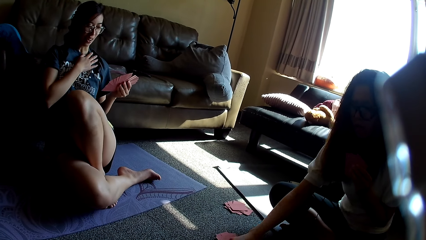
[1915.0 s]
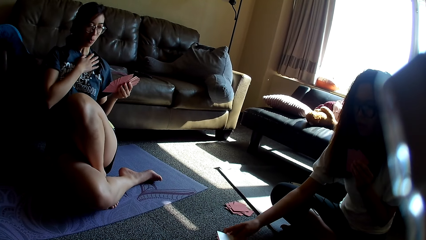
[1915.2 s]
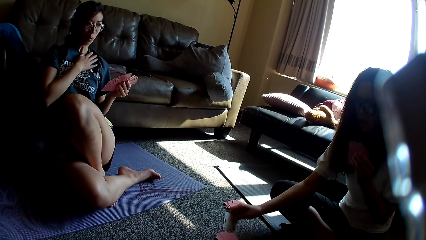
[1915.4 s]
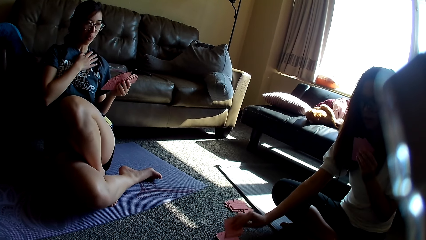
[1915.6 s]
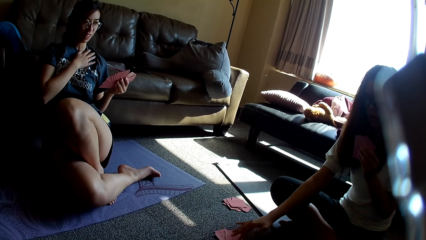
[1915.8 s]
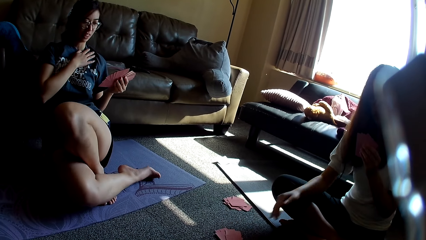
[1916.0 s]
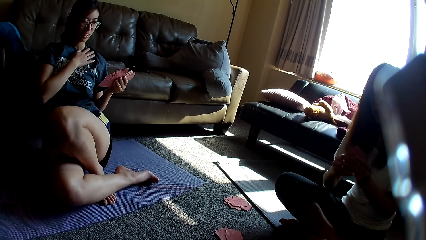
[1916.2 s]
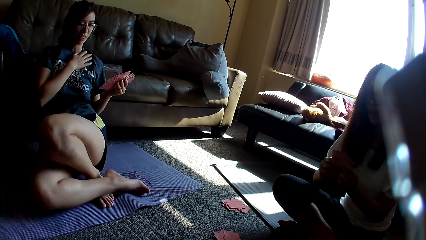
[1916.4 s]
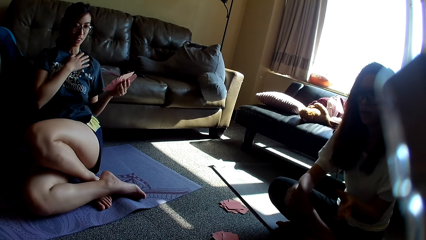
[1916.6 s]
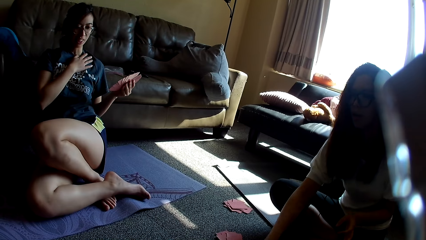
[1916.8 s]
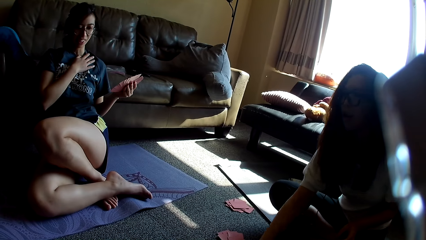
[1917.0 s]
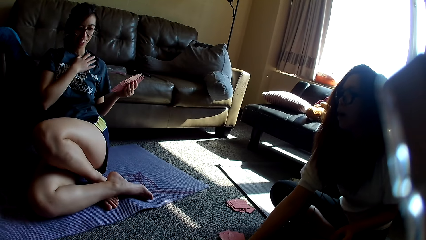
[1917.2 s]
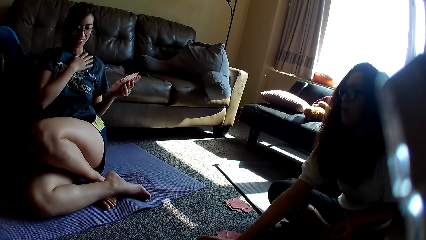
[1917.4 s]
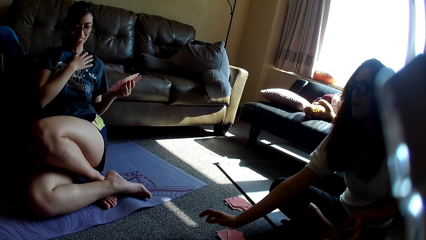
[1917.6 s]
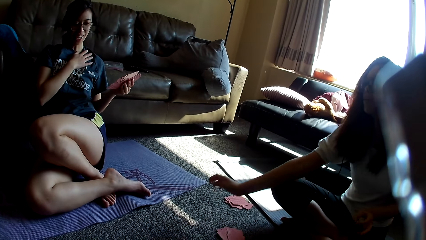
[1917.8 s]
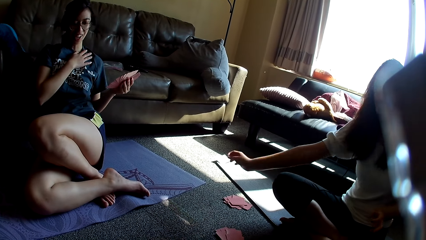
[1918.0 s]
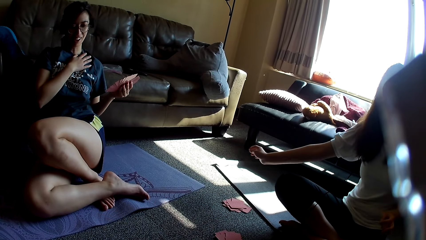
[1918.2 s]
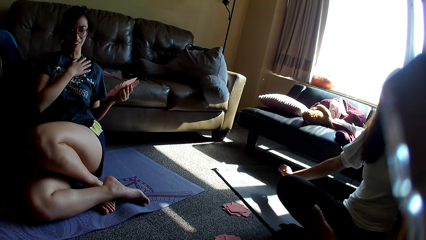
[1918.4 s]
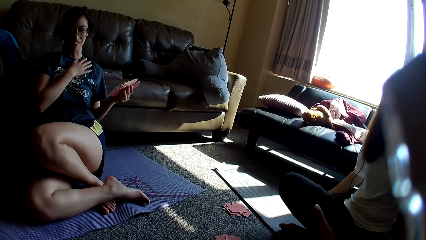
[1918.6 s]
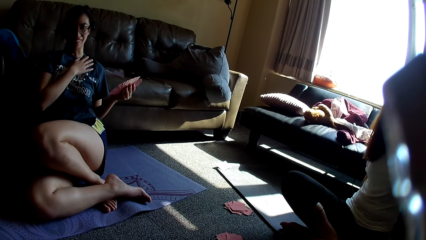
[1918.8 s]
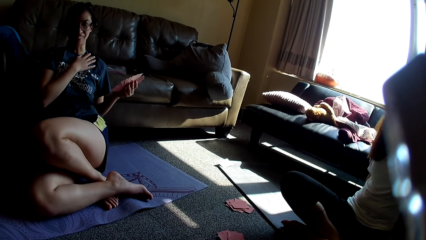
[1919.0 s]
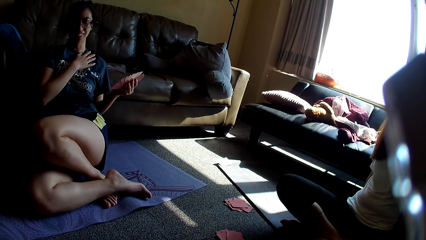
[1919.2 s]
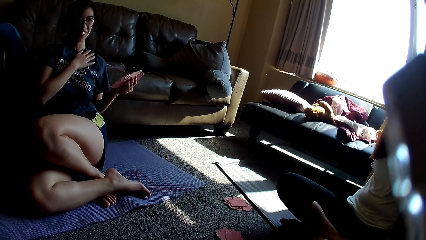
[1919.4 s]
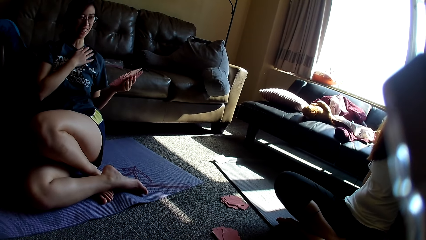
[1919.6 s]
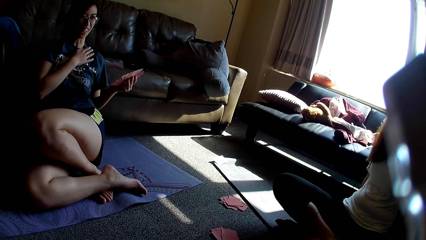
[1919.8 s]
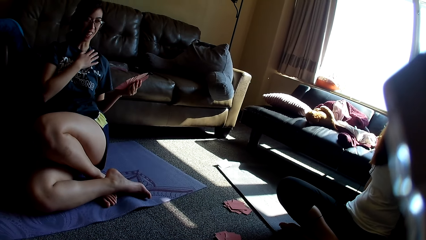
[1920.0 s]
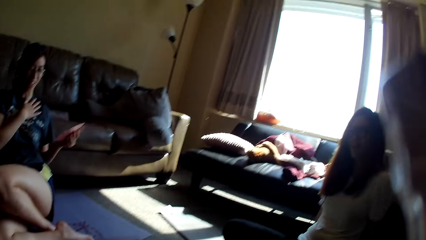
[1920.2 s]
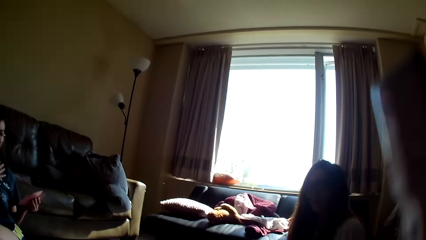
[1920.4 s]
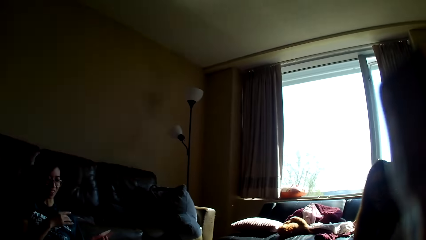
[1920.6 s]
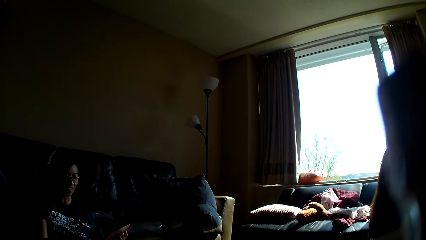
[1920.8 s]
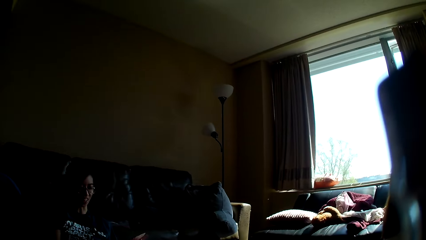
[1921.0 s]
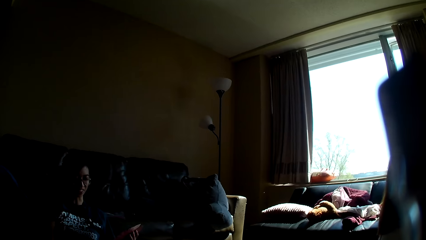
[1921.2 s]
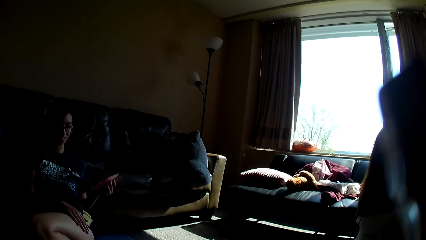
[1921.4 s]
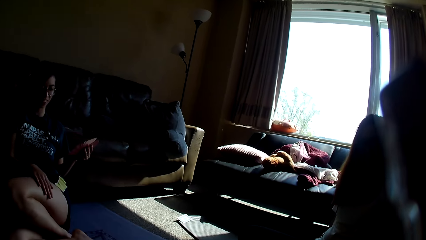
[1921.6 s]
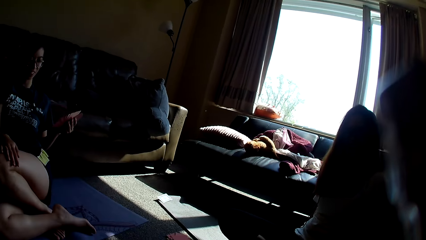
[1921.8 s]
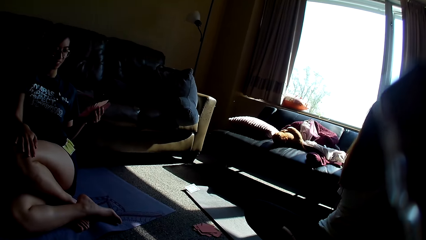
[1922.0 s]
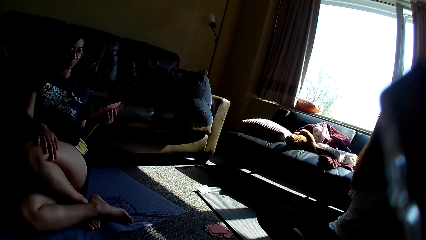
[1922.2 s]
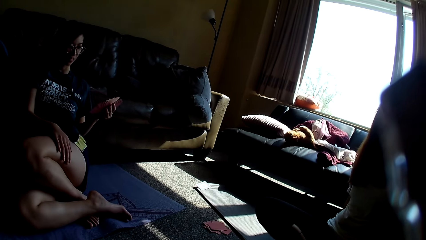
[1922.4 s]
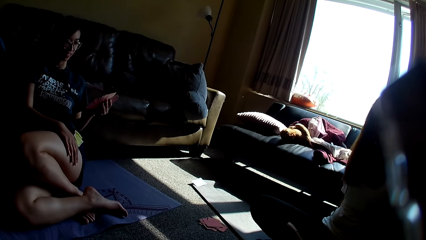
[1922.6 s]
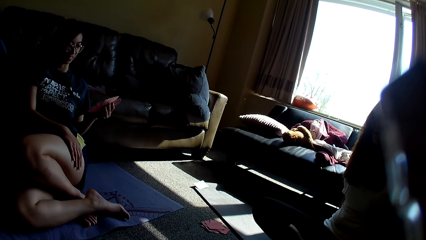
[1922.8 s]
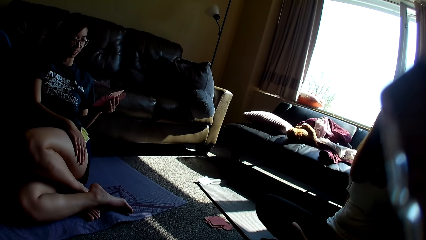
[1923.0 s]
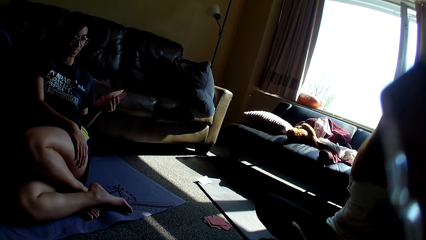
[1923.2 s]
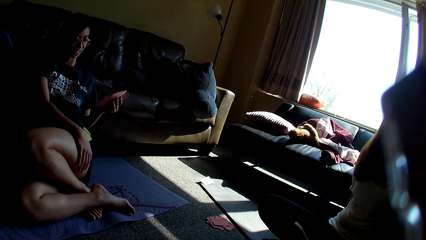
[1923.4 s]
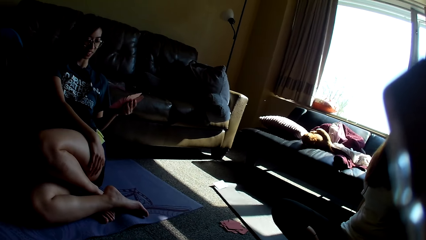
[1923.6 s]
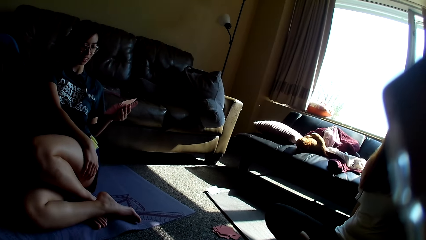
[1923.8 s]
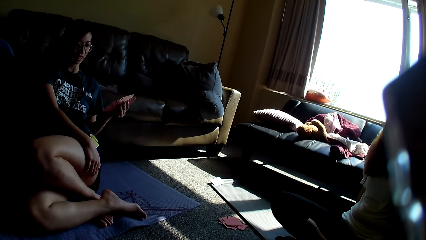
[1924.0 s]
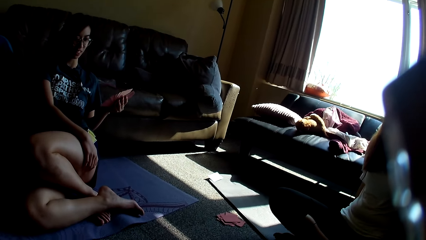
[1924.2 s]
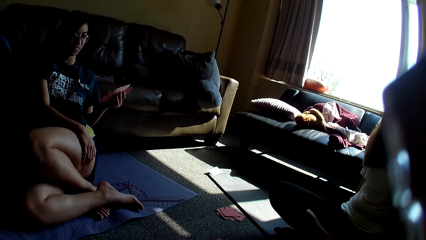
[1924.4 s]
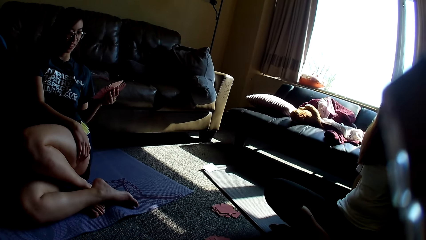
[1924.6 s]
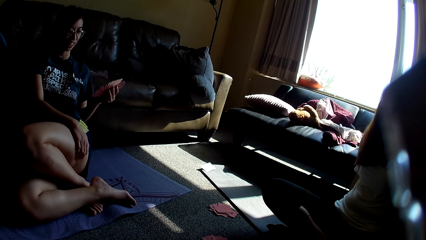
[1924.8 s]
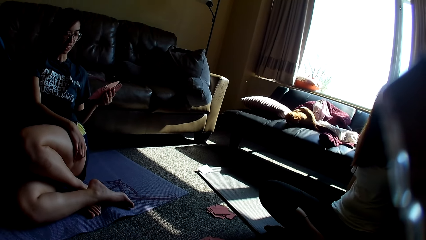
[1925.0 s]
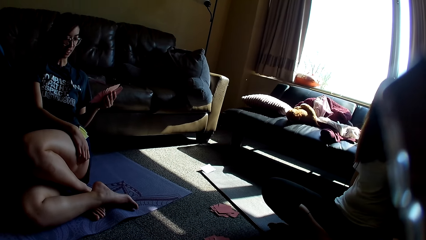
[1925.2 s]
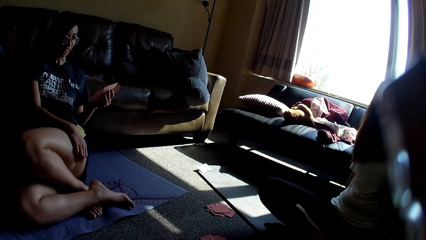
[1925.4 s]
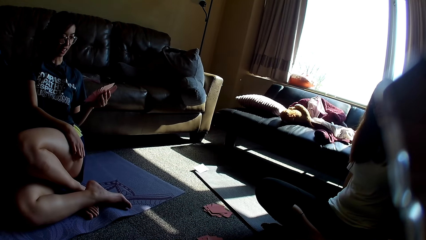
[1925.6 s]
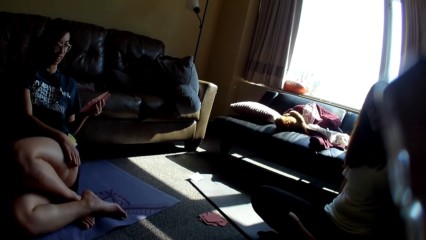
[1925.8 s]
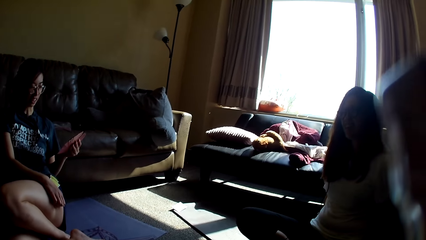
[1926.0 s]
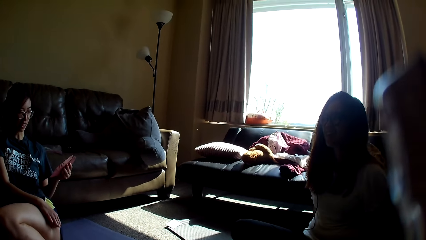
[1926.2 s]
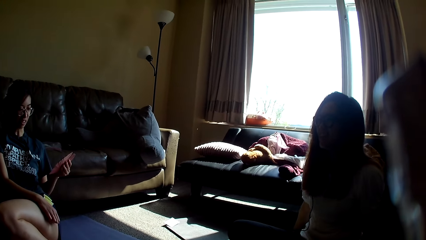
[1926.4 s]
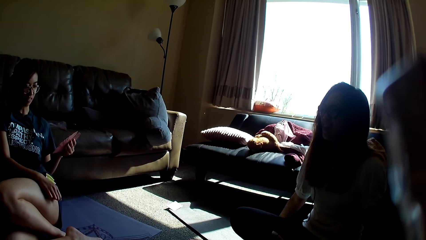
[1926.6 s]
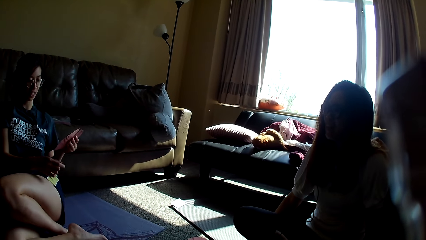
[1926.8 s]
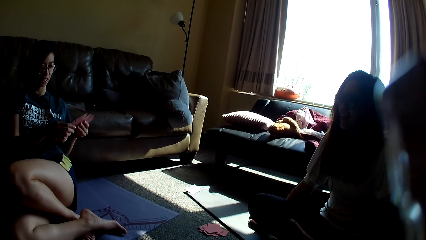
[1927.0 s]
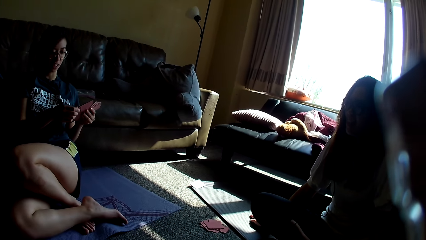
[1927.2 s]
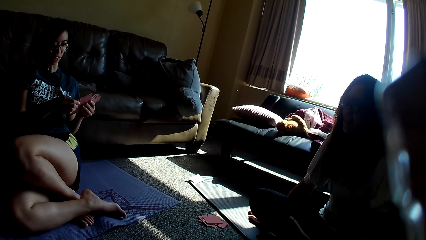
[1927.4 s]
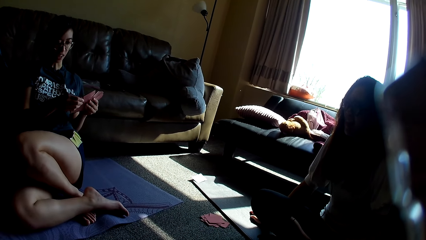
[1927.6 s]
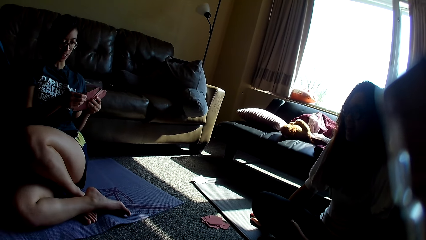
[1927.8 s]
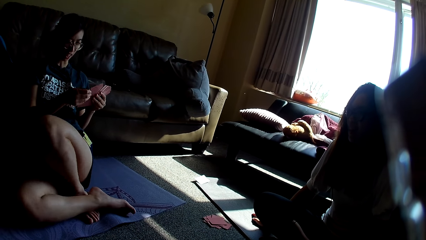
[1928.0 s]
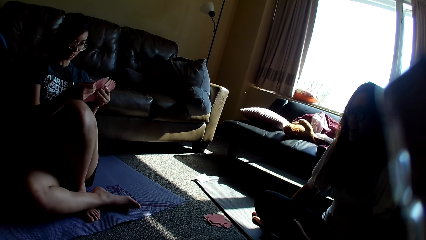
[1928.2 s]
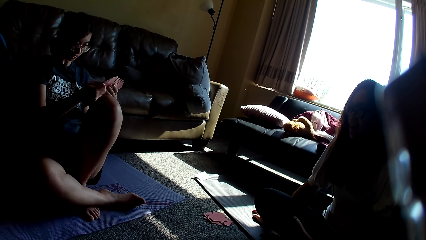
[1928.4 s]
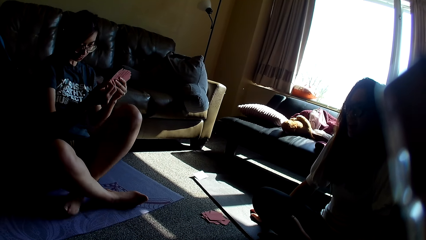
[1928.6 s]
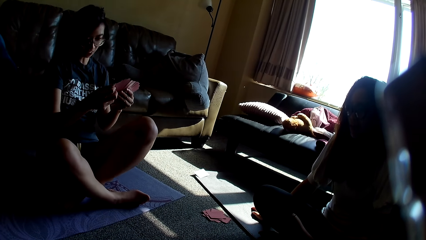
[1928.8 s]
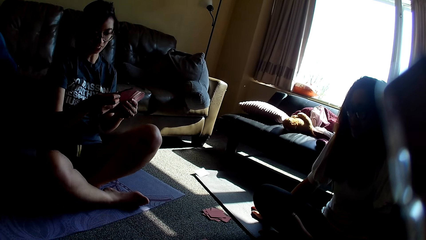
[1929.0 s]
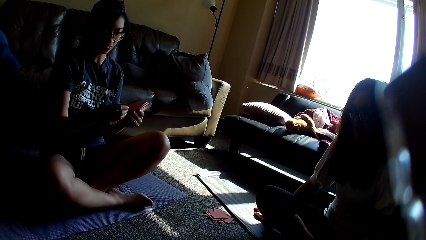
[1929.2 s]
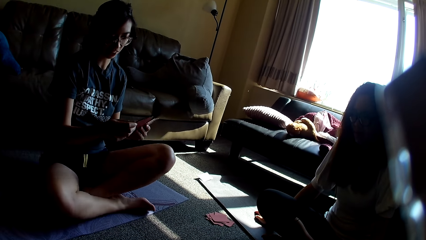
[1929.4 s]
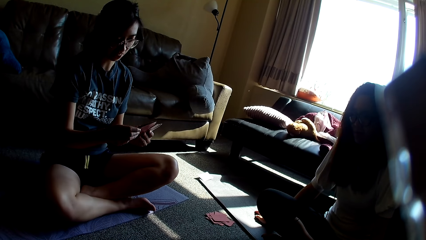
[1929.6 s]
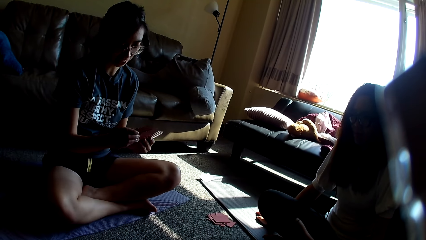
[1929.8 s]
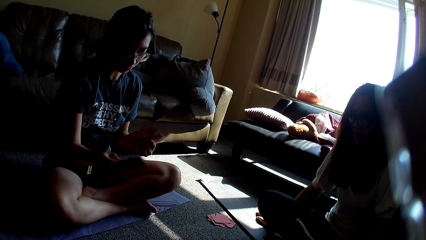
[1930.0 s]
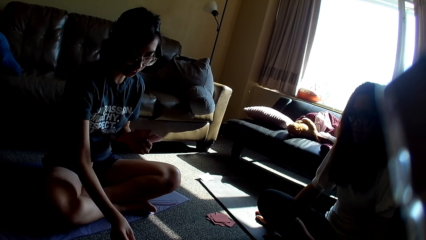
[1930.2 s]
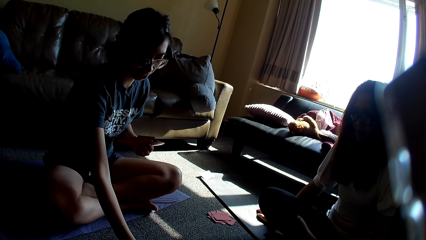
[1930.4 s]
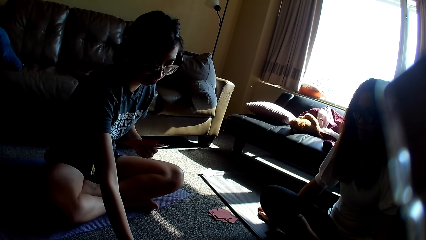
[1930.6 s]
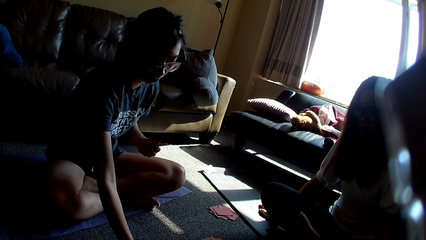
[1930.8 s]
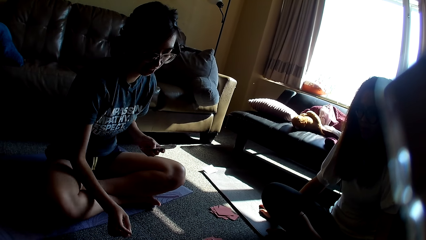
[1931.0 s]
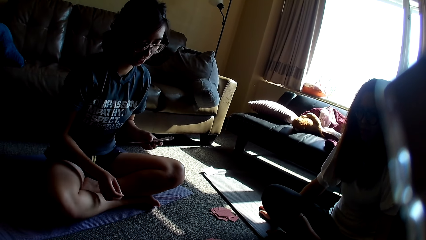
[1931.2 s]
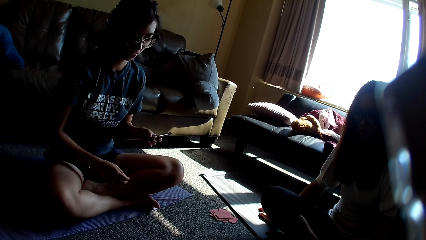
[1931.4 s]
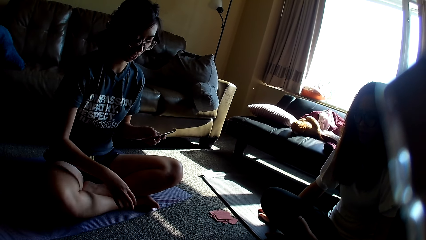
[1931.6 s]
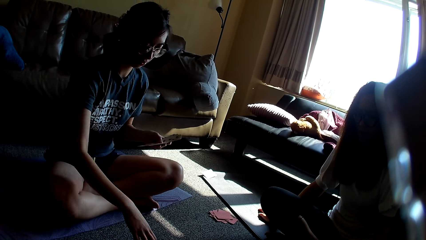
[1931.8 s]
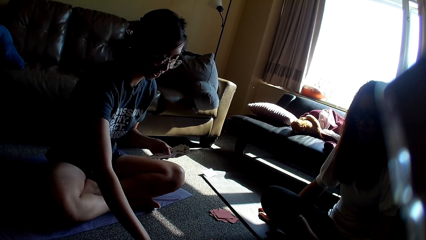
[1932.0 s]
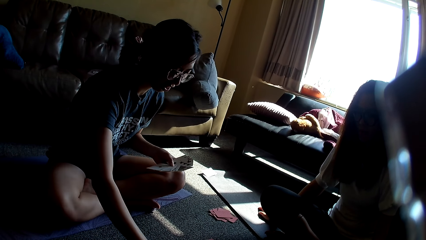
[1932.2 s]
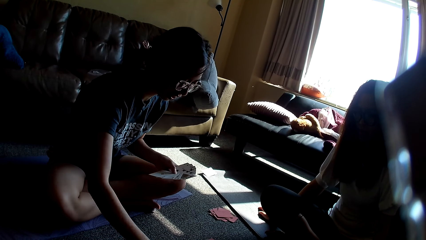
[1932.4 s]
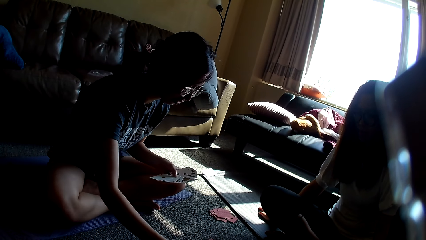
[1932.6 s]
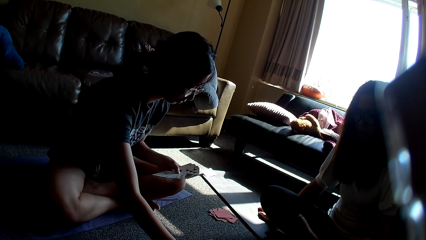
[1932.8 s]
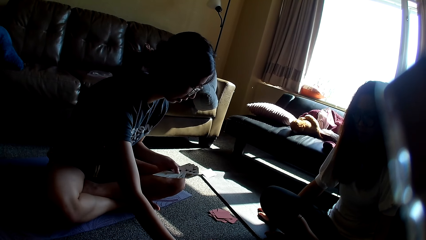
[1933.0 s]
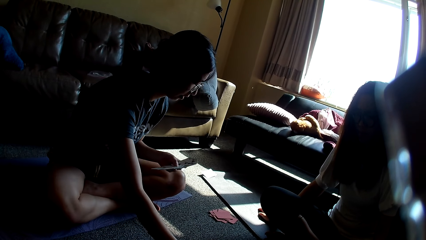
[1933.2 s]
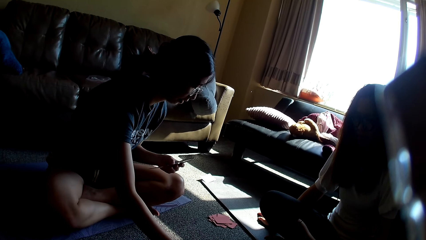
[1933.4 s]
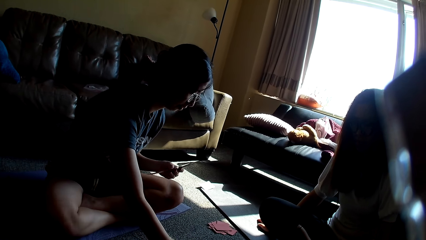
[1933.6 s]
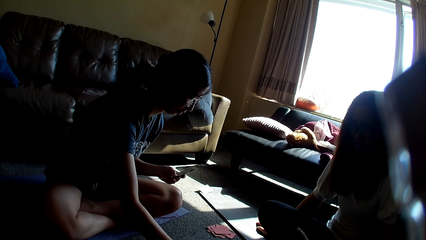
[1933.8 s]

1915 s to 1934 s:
A woman stretches a hand. The woman turns the card game, places a card on the floor, and holds the card game. A lady moves her legs. The woman leans back. The camera wearer looks around. The lady rubs her thigh. The woman moves a hand. The lady holds the card game. The lady places a card on the table. The lady moves a hand.
